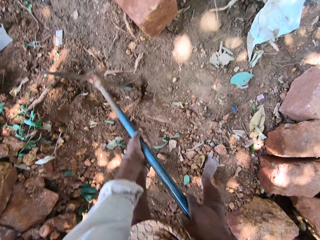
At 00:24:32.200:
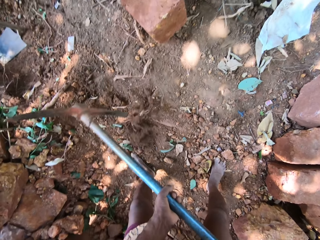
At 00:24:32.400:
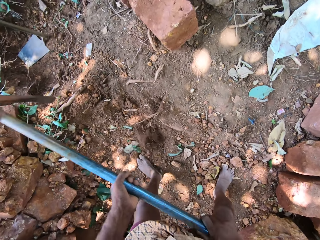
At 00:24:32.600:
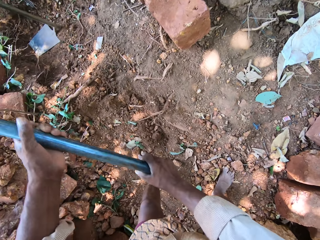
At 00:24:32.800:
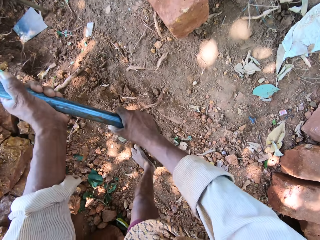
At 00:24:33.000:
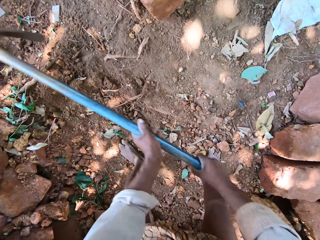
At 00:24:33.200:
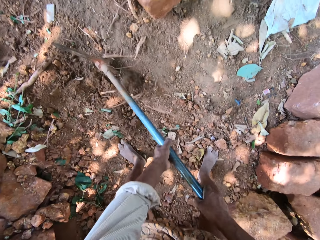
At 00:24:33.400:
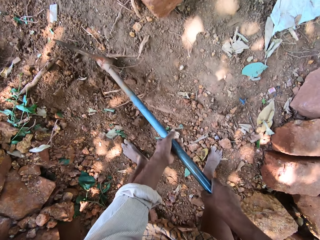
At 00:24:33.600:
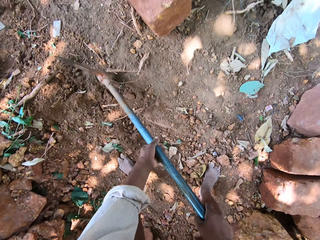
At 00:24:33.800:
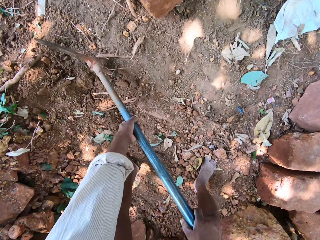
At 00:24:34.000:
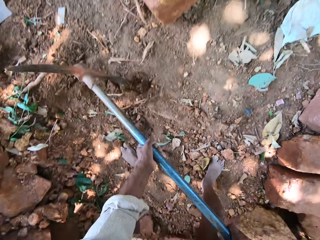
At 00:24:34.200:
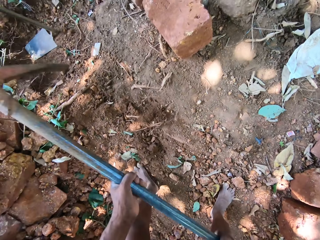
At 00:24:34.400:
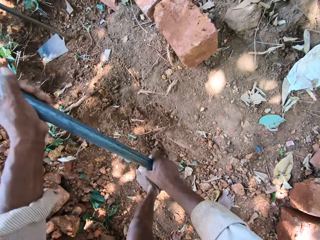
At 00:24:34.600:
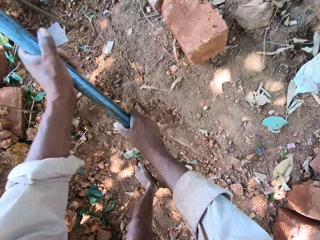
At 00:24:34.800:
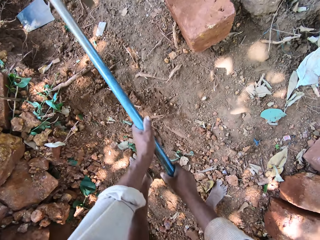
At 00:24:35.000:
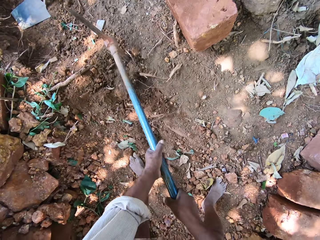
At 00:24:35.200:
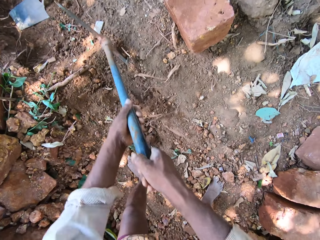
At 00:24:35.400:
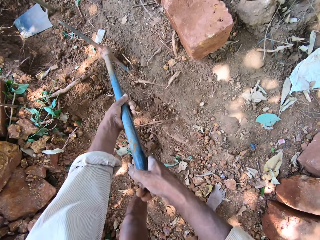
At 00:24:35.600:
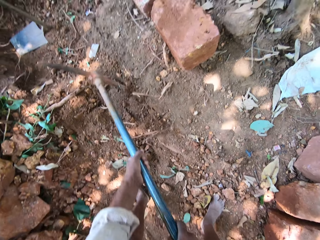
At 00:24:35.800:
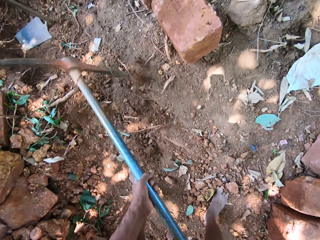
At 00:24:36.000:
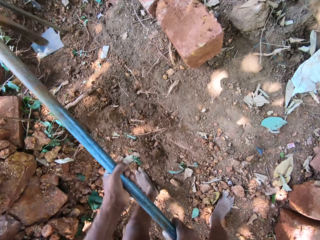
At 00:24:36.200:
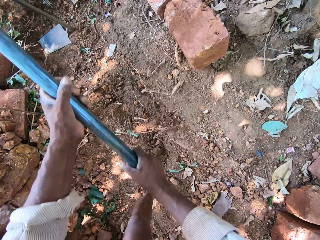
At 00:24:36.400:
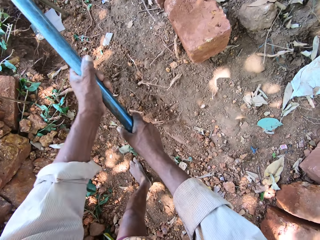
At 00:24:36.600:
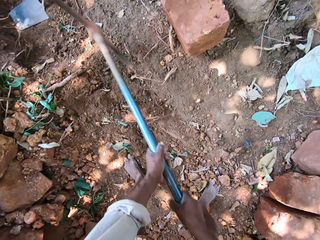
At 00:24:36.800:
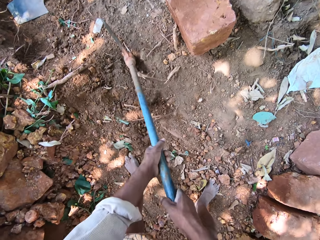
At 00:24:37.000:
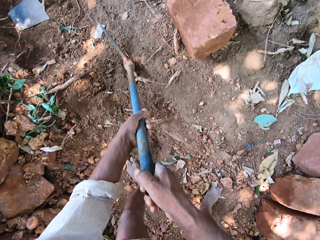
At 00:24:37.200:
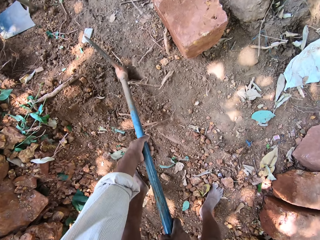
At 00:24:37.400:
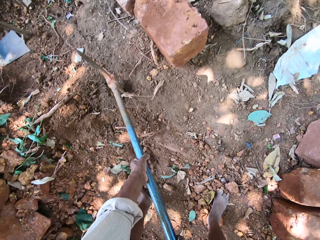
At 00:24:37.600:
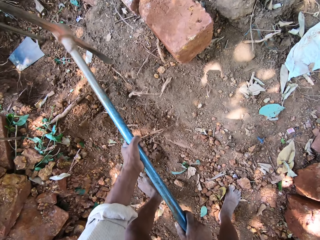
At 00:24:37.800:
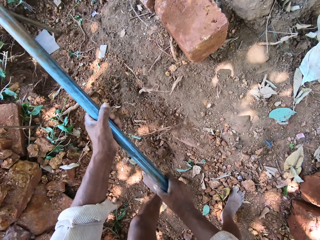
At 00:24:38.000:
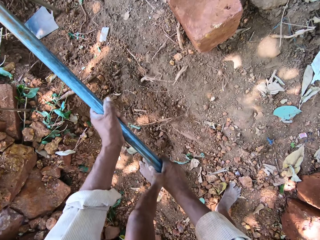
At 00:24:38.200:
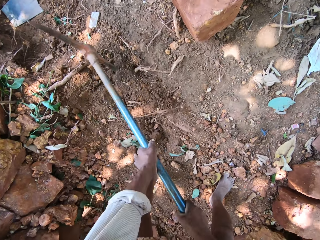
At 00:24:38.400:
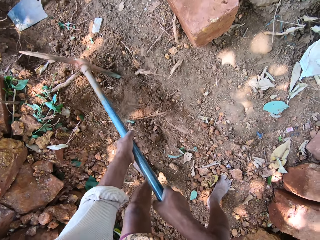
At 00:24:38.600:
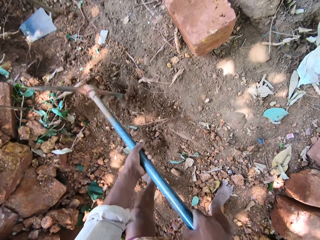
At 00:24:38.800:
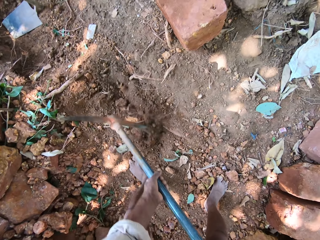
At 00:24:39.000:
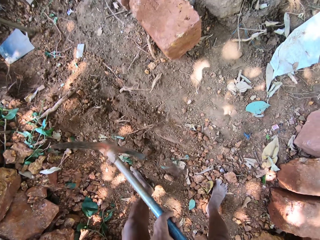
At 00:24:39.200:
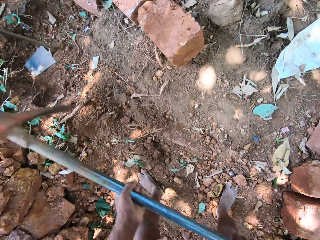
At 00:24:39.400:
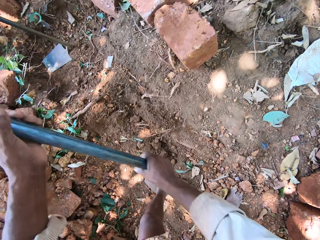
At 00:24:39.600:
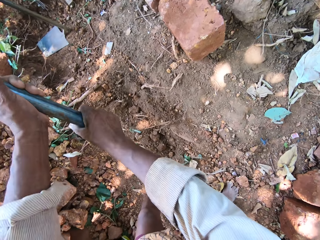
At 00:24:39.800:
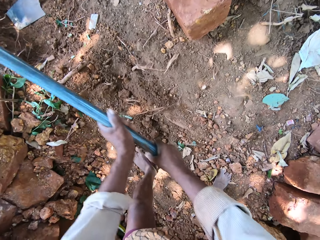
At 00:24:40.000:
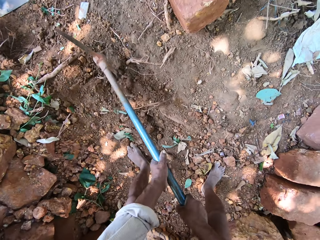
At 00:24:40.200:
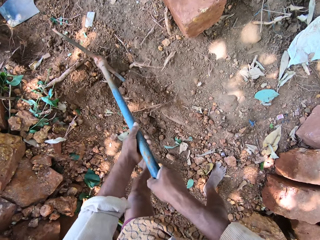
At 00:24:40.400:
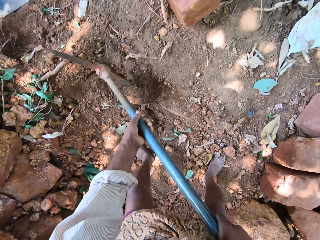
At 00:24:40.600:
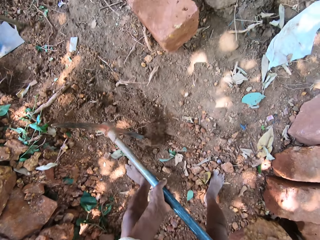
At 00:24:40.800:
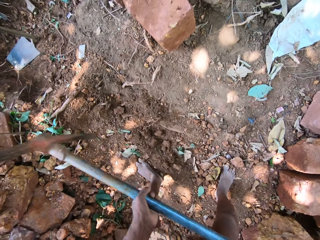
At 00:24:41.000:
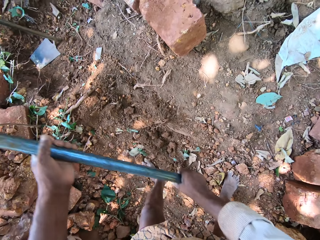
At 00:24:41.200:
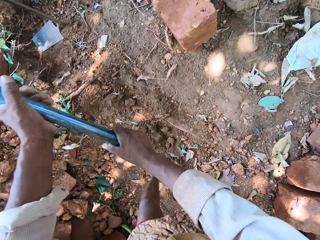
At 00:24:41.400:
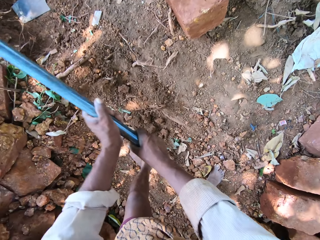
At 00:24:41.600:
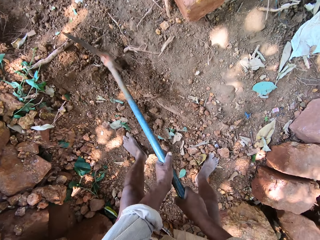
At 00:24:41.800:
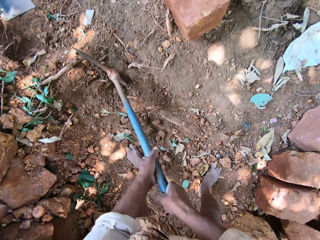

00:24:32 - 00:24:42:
The camera wearer digs the ground with the digger in both hands. He digs the ground with the digger in both hands repeatedly.

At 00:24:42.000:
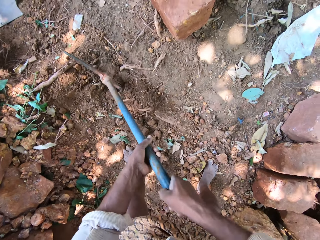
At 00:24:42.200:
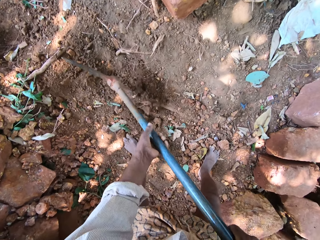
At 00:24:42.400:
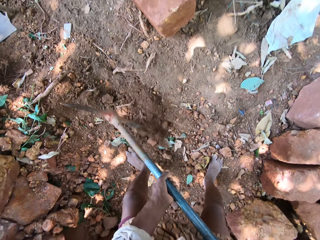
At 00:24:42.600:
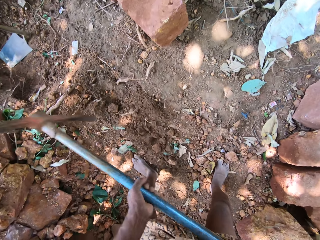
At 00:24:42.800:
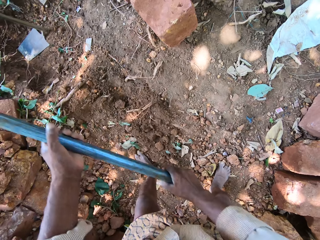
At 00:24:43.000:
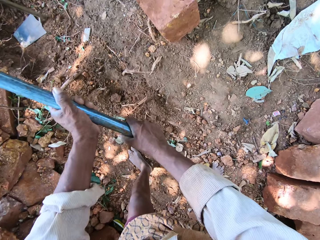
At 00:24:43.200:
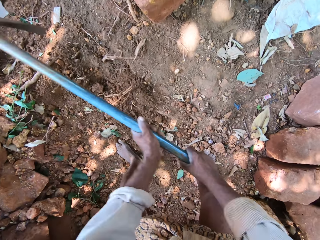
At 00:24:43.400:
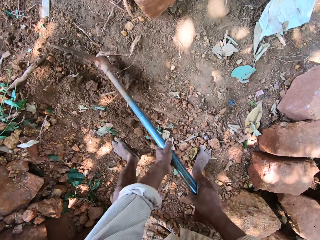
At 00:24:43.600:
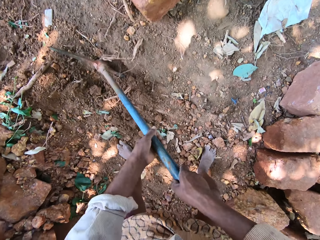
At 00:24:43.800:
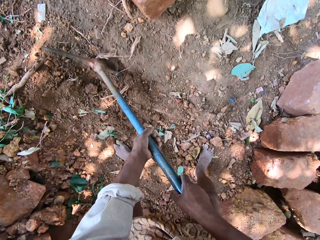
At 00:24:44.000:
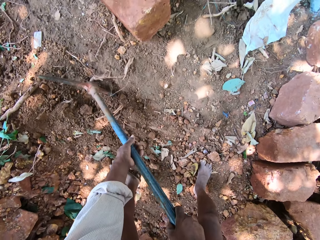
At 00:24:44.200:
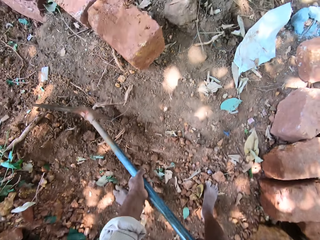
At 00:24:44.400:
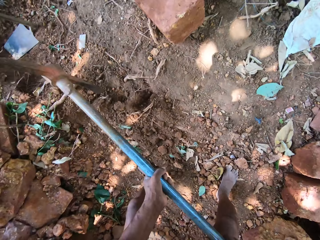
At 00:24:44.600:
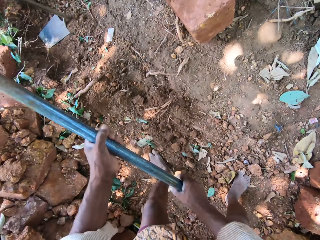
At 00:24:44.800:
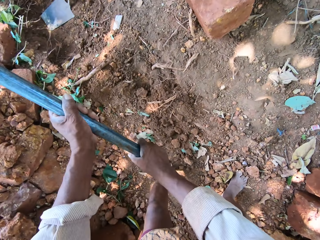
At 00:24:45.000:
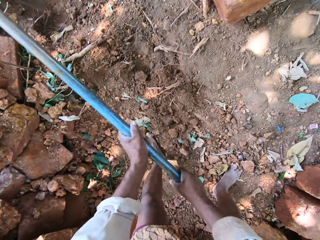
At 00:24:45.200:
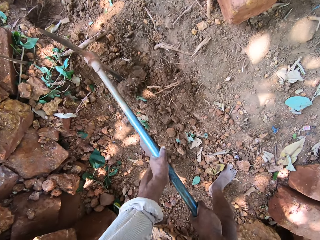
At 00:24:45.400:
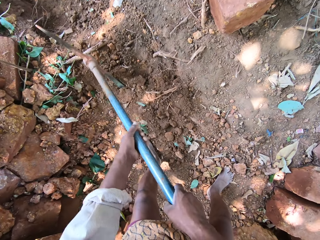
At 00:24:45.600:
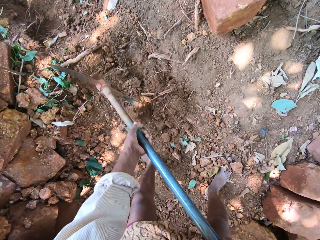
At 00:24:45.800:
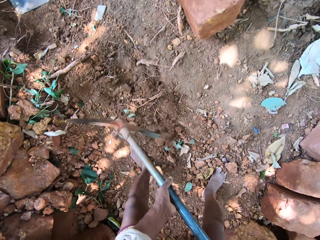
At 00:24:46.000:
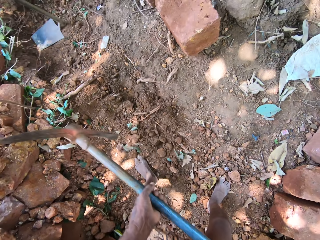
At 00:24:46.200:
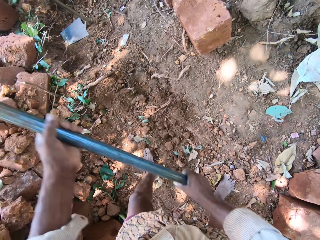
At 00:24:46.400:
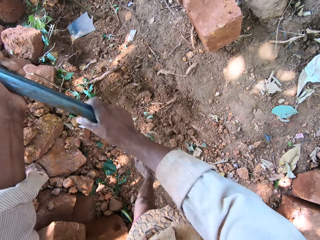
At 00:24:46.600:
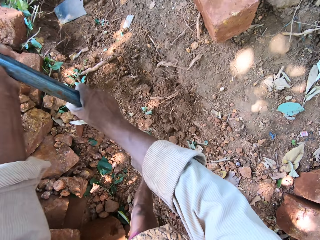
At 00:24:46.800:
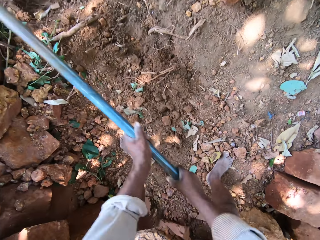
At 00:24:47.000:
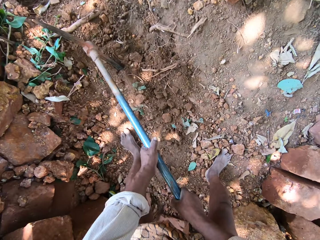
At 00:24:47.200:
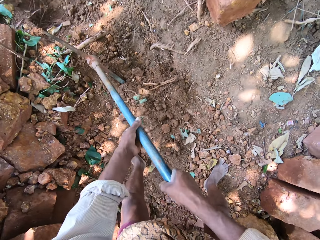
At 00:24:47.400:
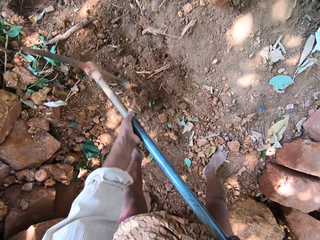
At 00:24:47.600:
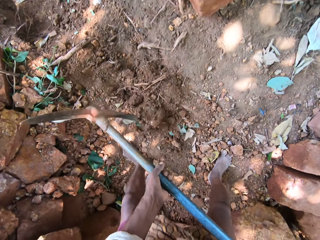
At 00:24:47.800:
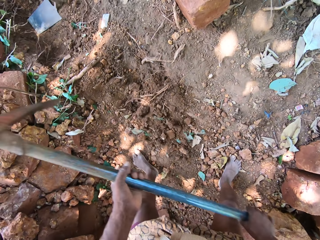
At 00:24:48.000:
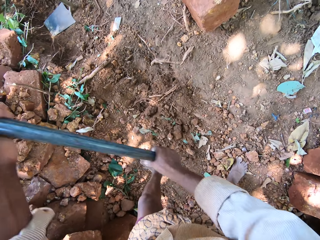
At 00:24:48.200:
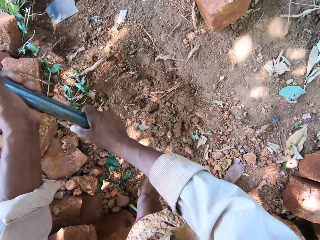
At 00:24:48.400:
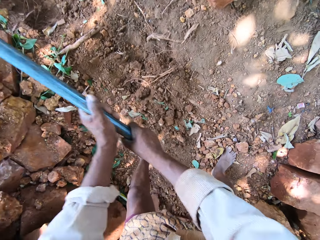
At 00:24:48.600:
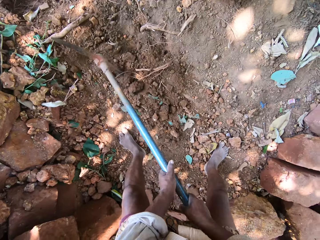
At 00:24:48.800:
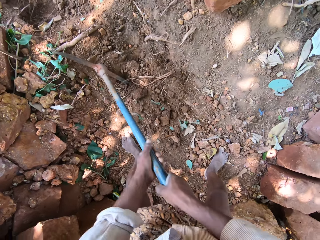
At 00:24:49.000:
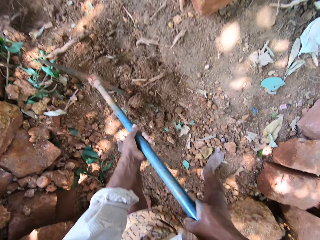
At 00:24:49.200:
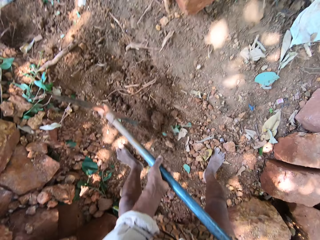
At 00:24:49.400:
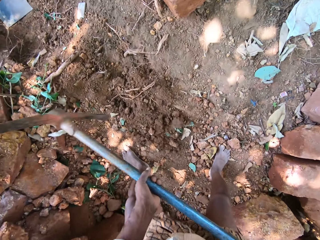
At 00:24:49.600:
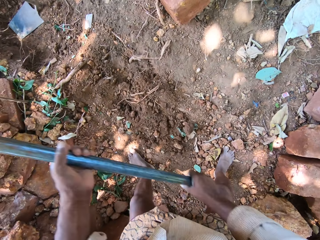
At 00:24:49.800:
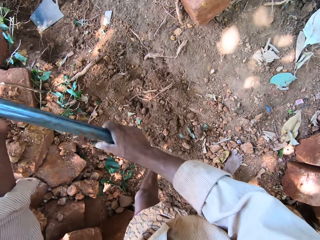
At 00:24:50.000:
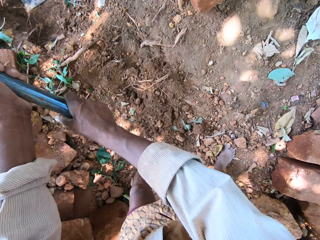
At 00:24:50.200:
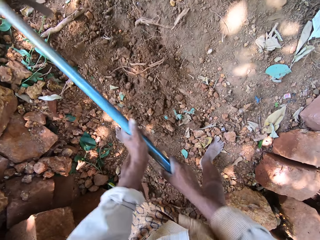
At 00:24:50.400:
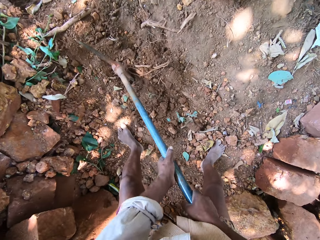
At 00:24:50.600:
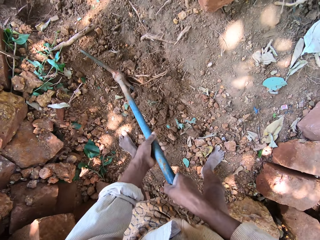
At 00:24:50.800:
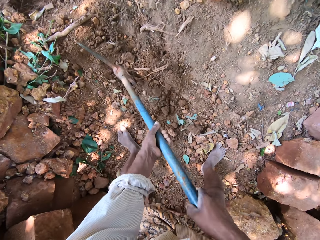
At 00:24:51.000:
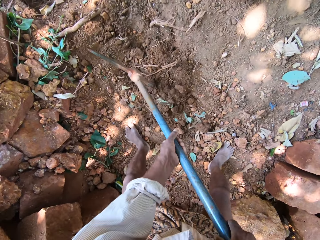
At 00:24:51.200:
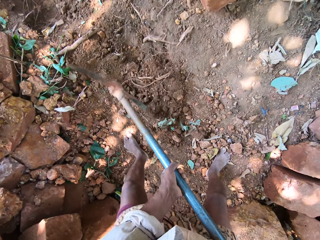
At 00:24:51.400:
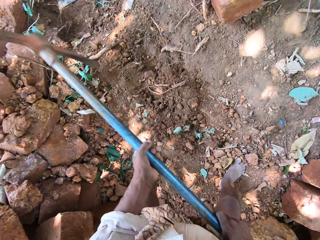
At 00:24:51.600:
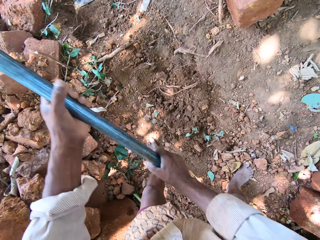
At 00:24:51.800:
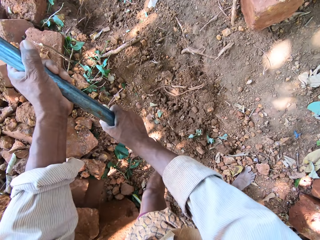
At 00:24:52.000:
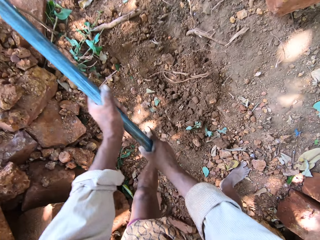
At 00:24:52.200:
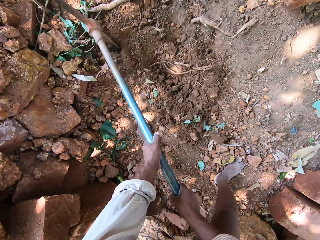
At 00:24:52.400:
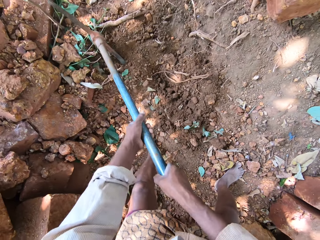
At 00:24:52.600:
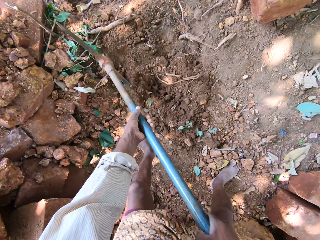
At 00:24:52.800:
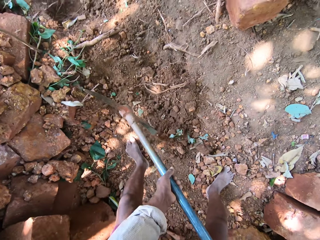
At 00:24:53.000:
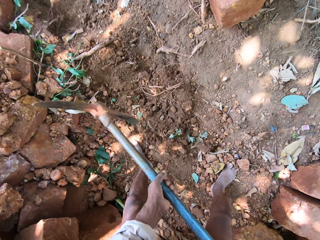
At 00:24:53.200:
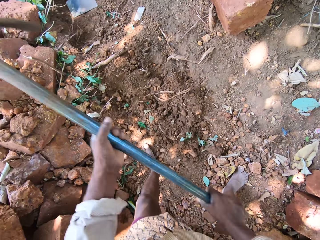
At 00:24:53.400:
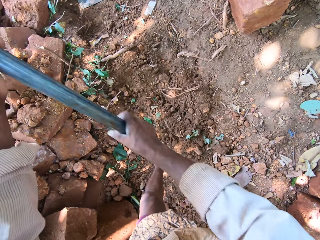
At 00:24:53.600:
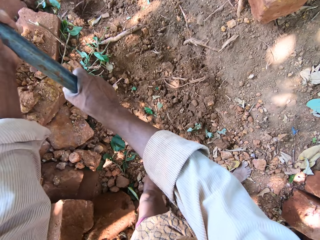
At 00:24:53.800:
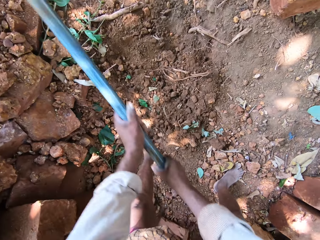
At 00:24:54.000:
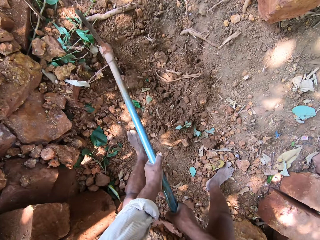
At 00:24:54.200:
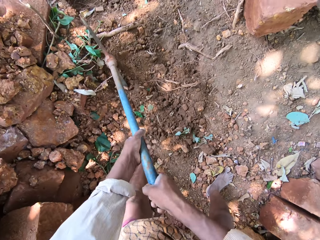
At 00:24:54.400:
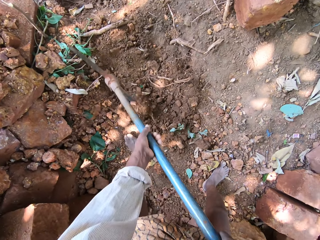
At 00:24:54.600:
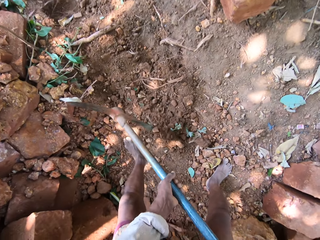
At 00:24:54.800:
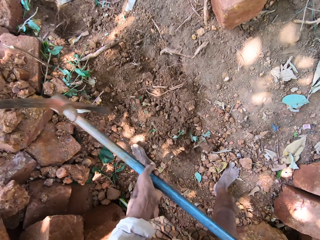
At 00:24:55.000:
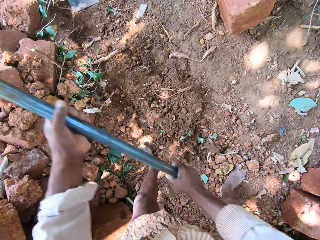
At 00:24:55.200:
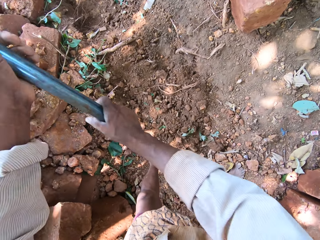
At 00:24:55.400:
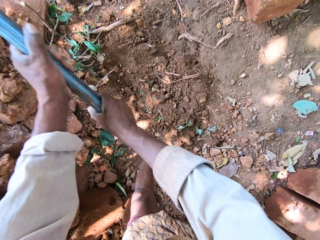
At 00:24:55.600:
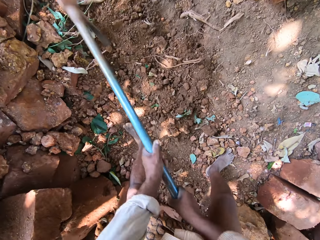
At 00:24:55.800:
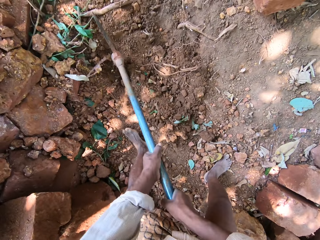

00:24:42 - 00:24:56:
The camera wearer digs the ground with the digger in both hands. He digs the ground with the digger in both hands repeatedly.
